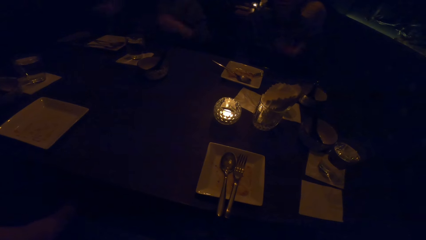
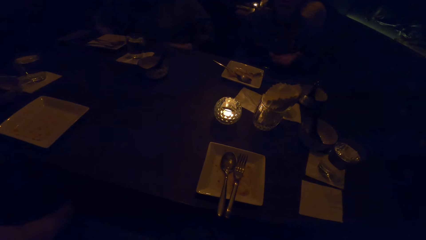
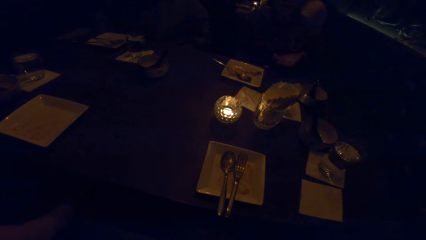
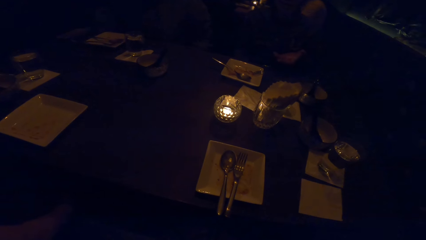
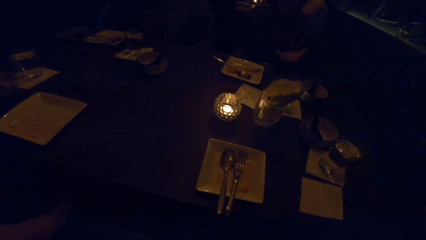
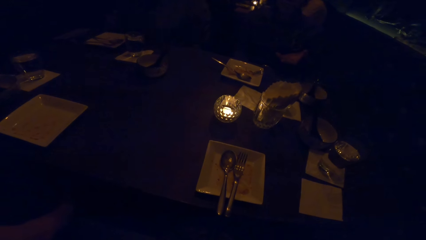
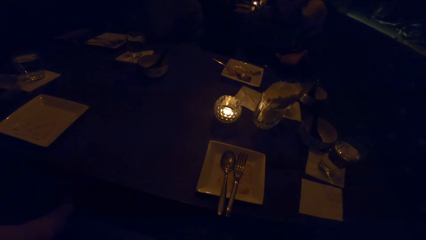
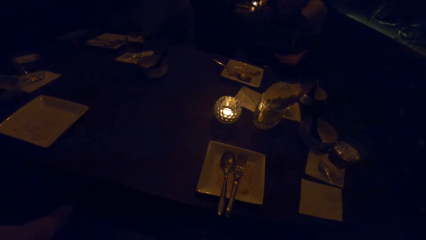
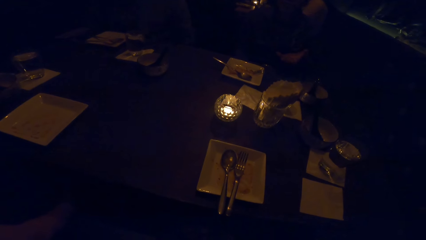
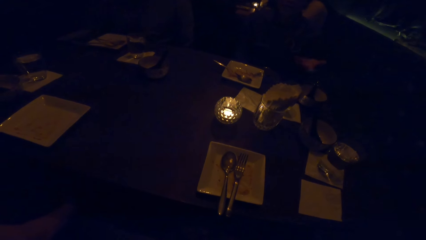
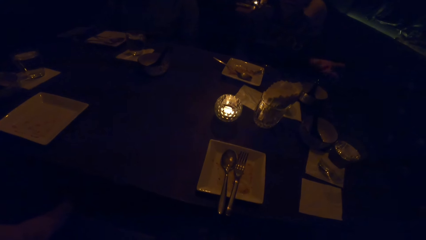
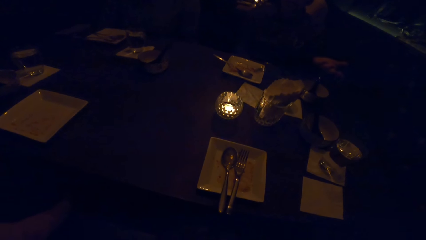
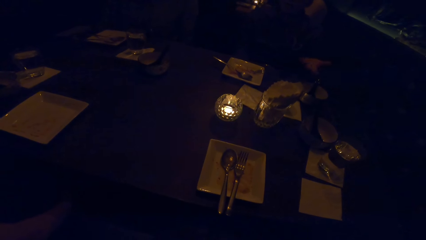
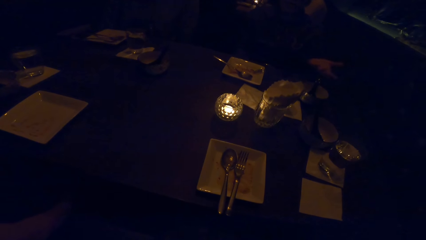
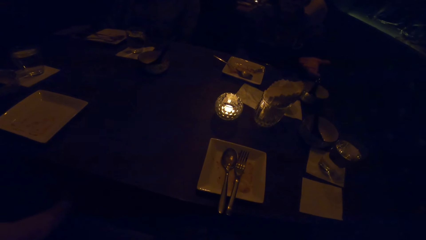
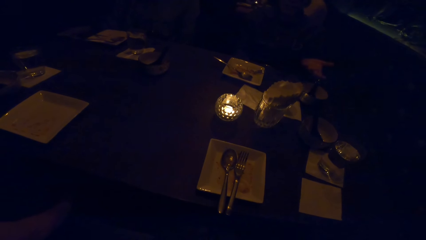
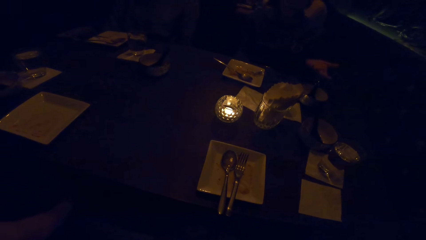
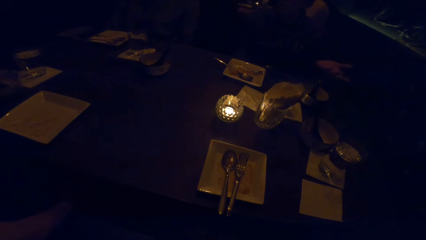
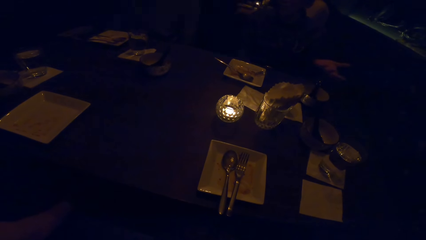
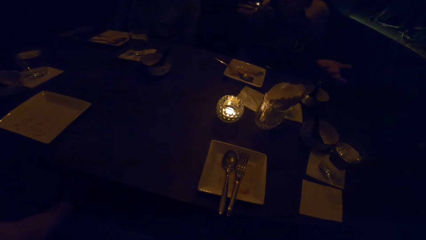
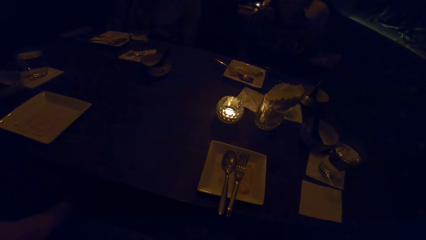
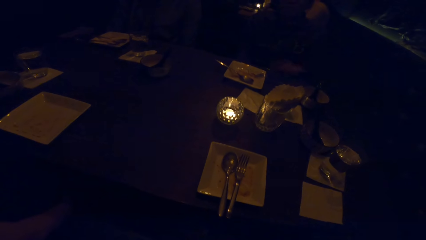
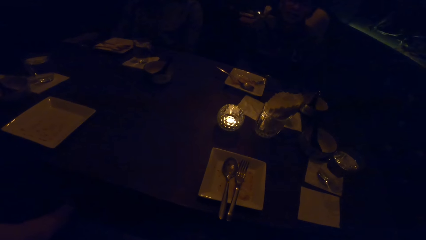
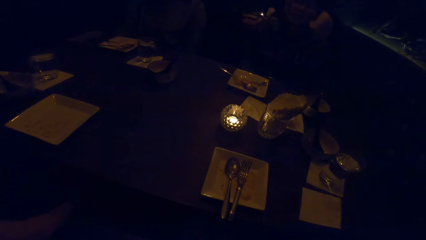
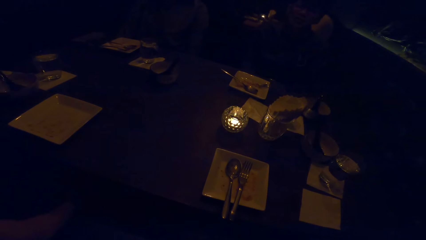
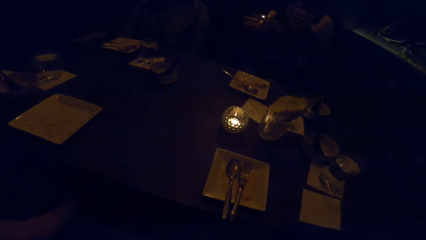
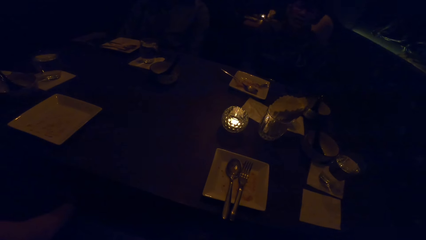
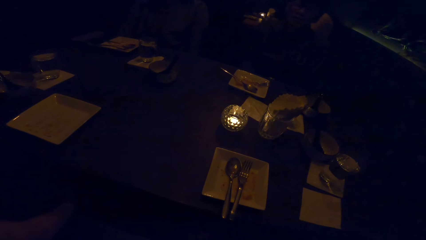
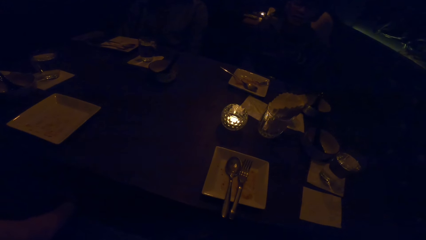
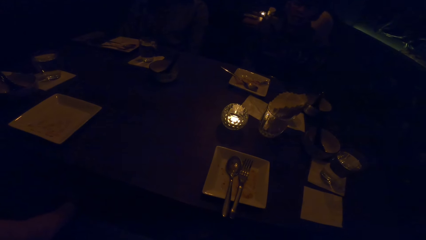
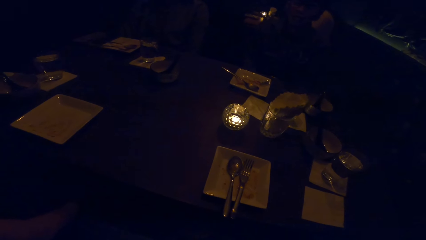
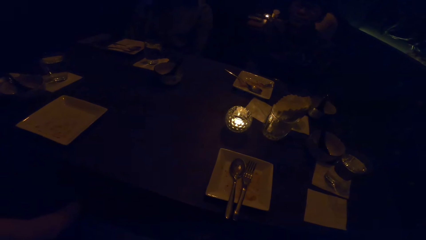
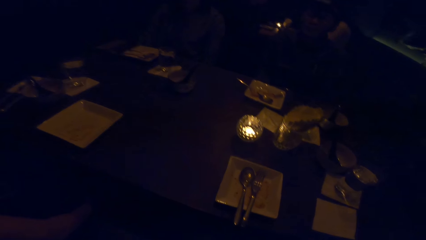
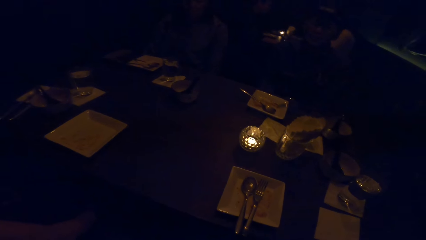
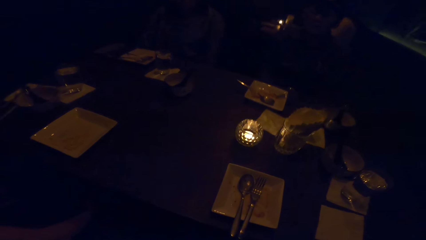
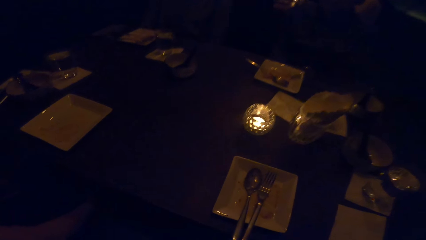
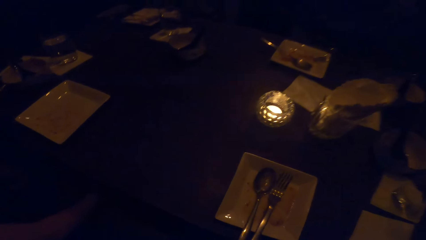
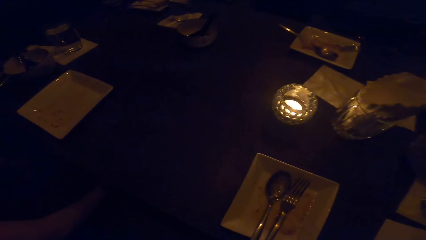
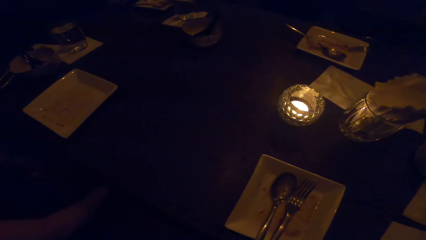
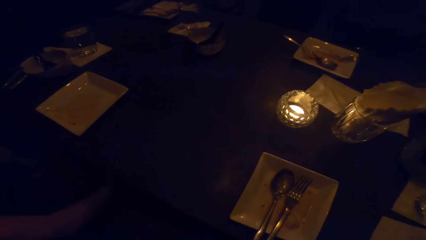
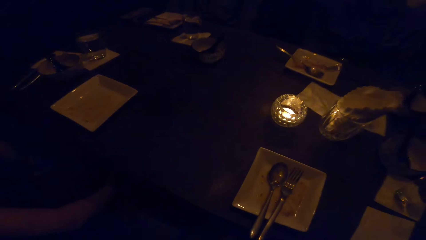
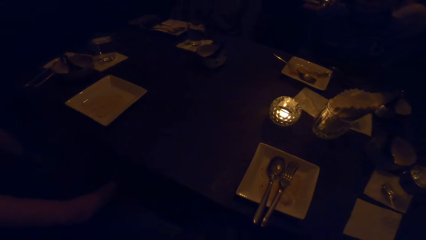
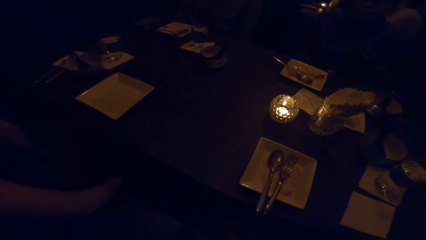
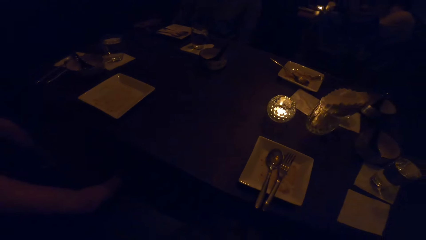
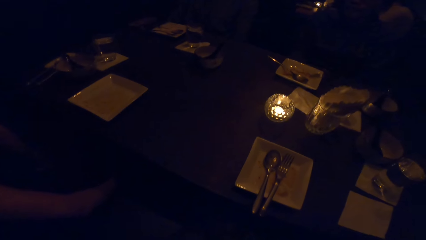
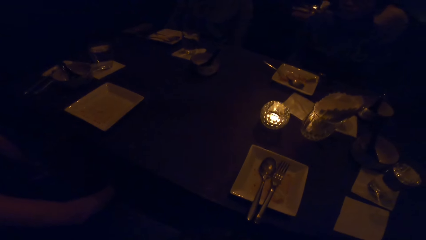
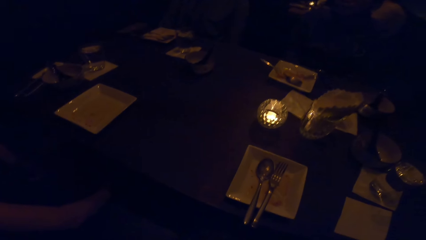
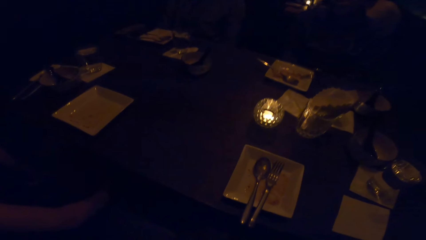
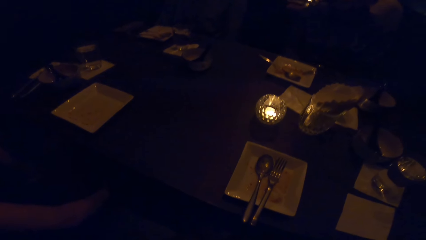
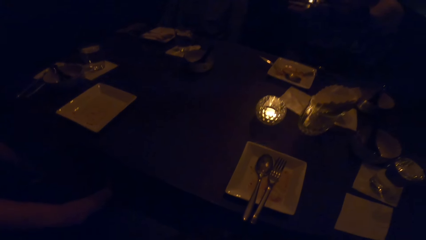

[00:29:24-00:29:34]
A person flaps the hand and puts the hand down.

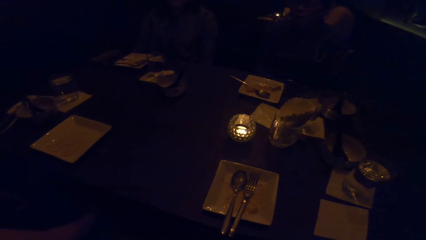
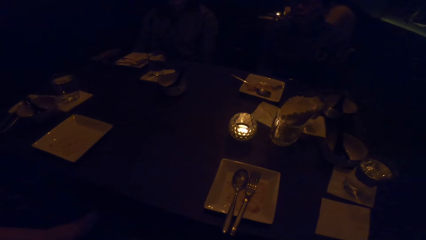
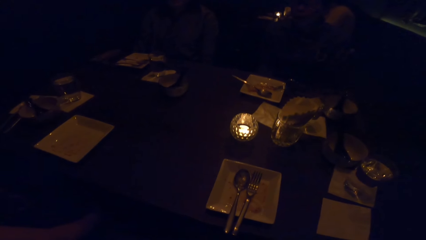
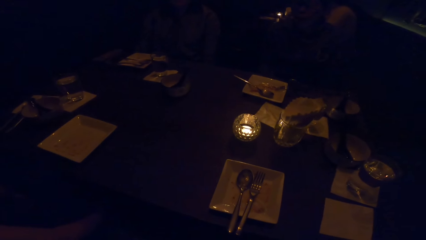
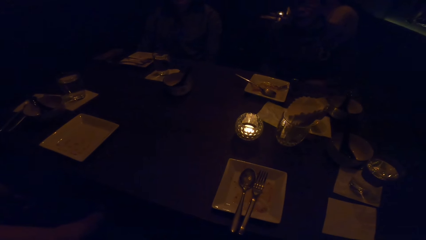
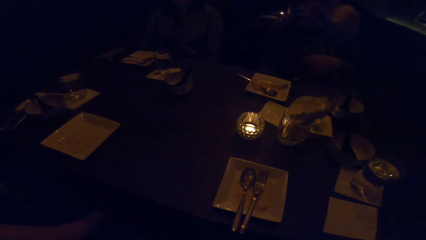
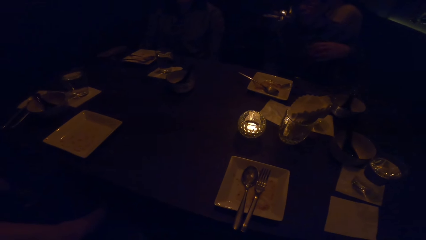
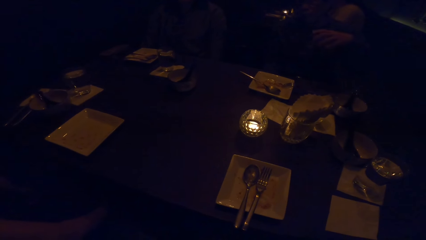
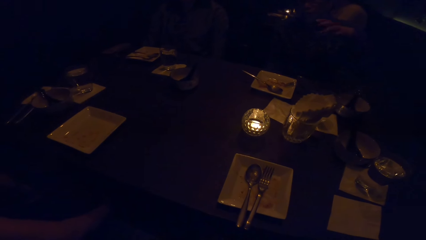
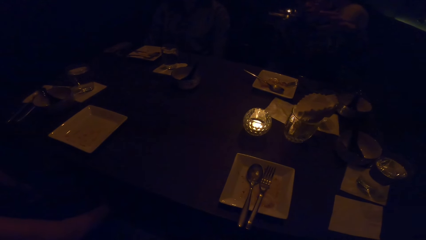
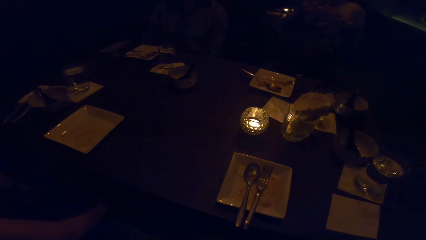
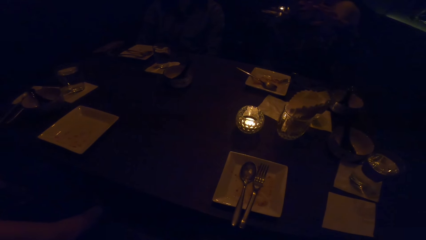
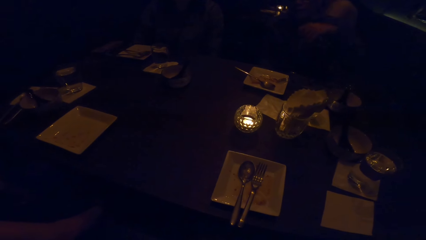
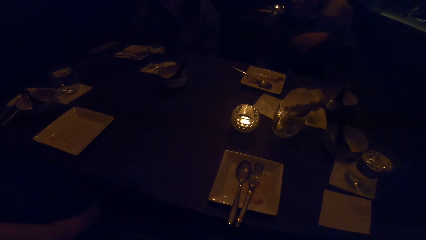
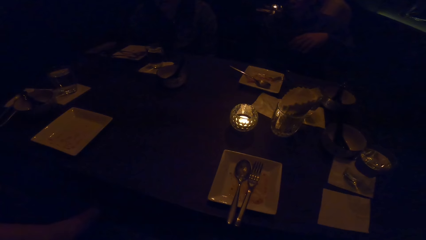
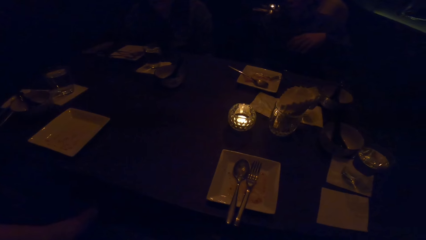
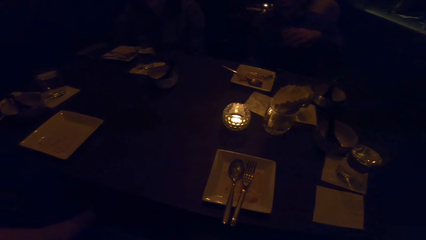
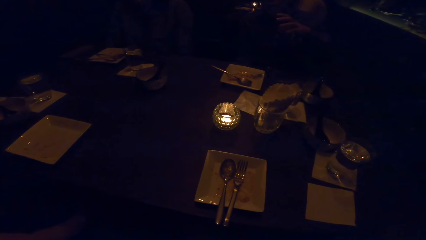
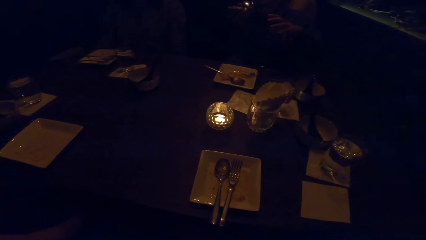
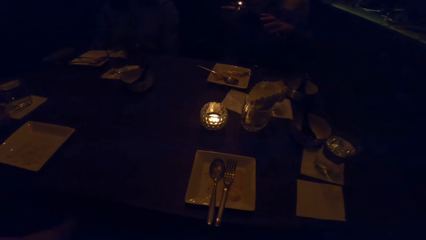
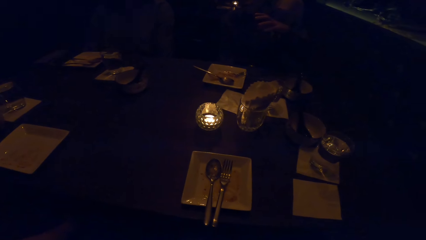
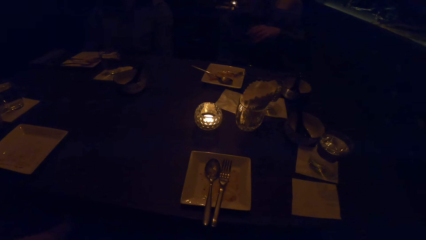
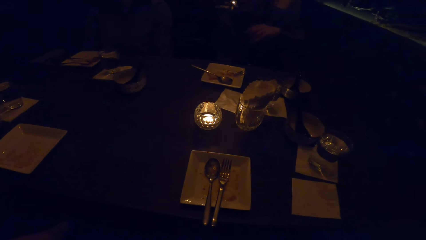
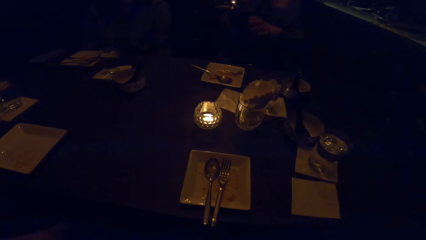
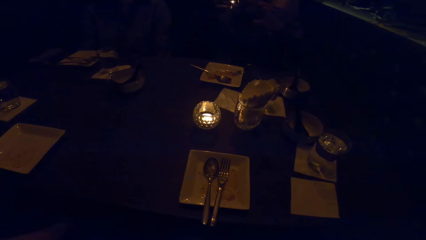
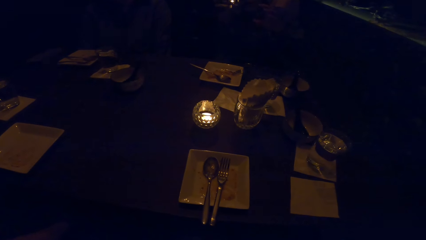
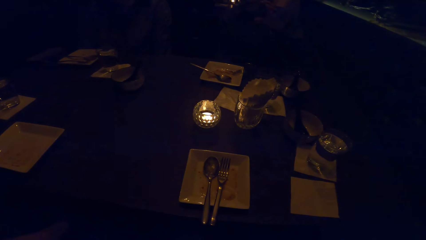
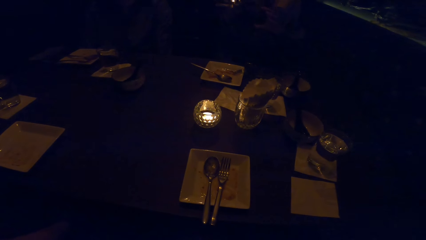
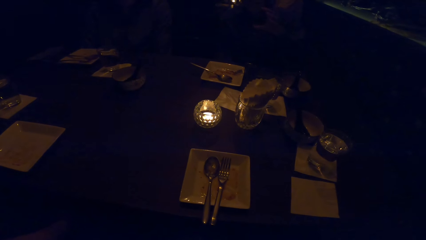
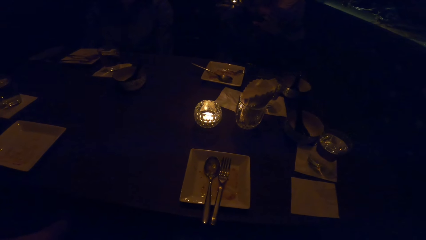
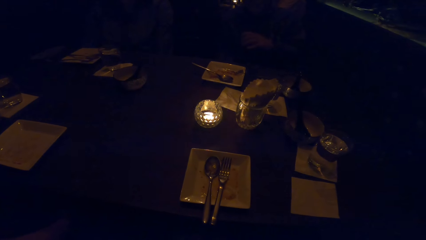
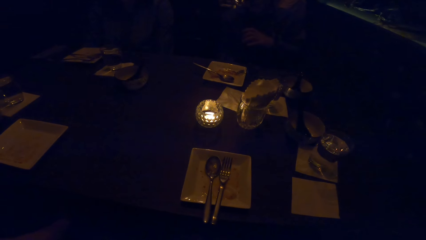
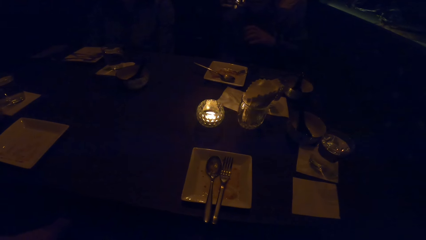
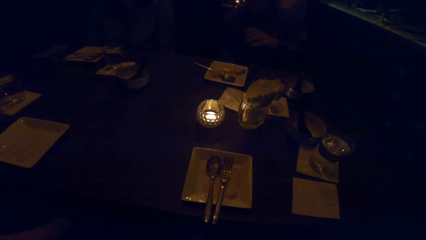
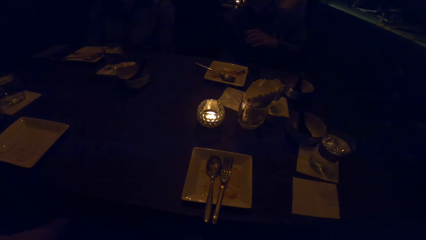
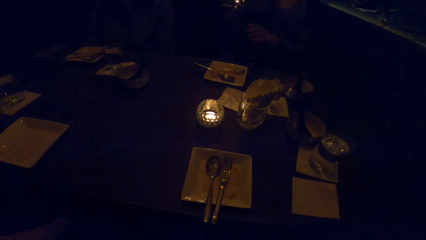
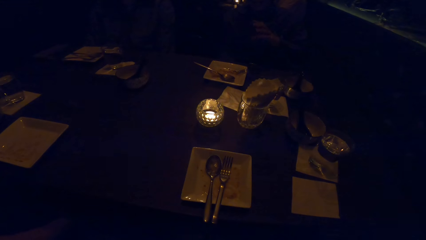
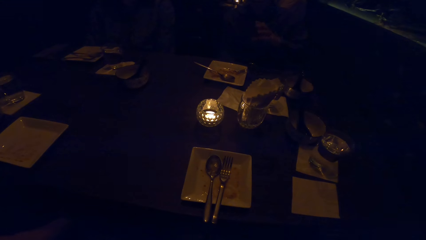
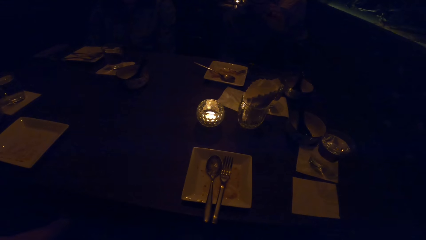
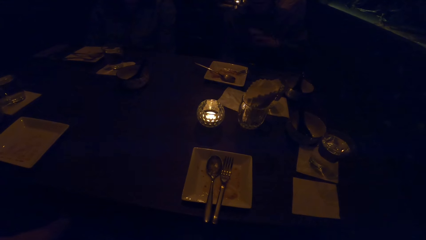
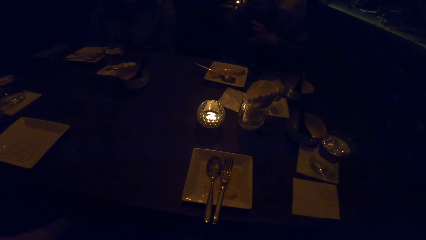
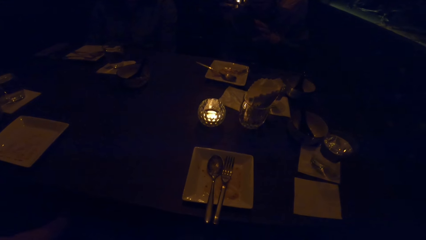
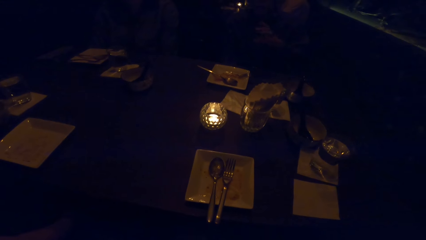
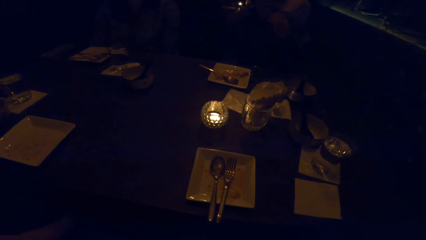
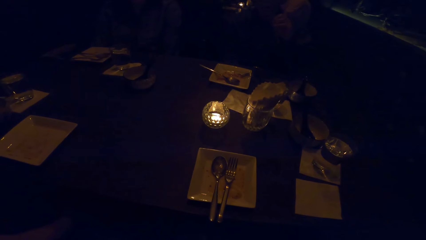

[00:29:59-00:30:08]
A person flaps the hand.
